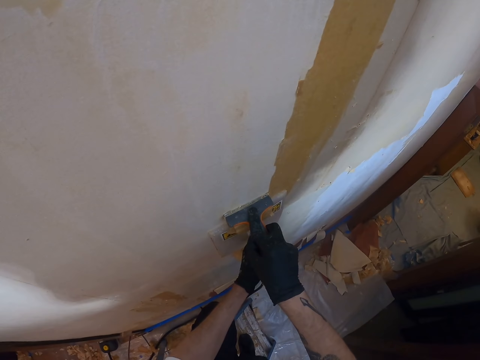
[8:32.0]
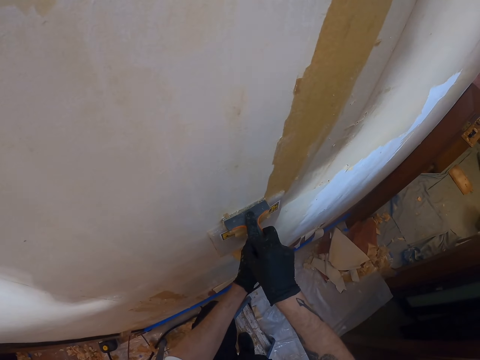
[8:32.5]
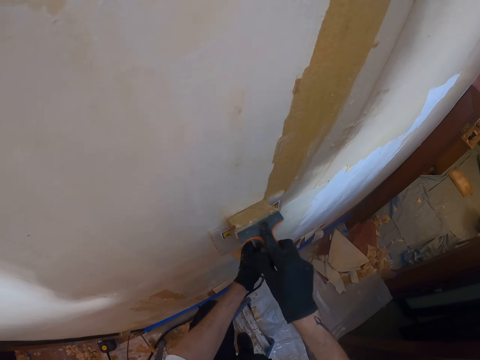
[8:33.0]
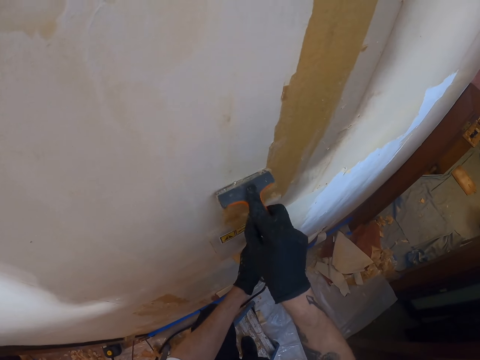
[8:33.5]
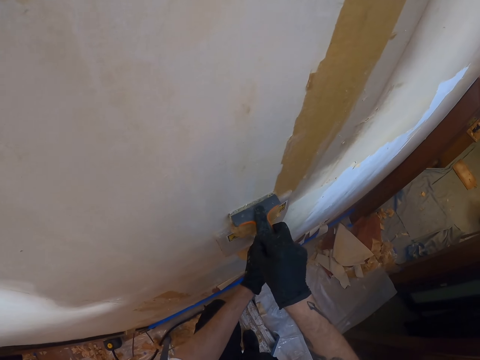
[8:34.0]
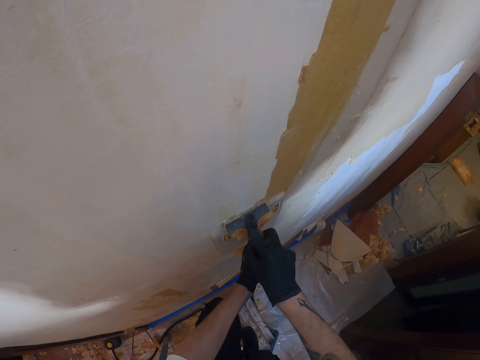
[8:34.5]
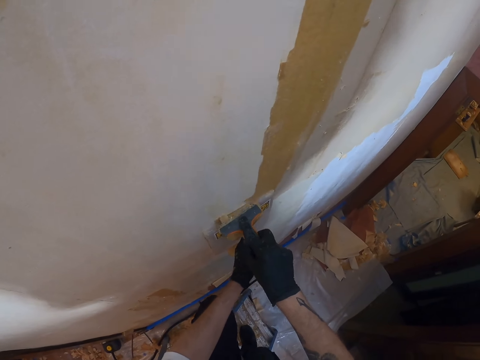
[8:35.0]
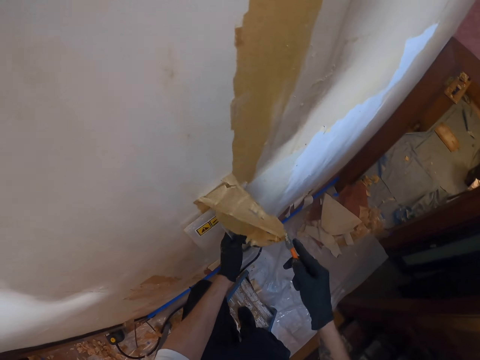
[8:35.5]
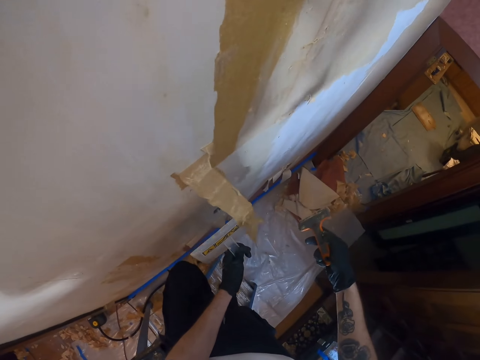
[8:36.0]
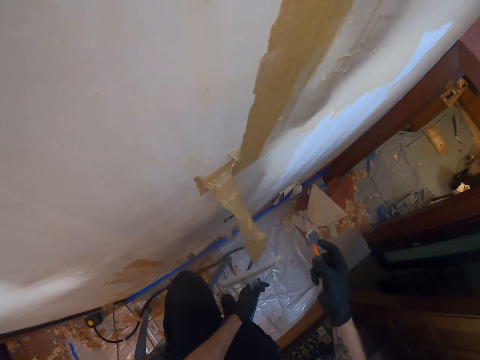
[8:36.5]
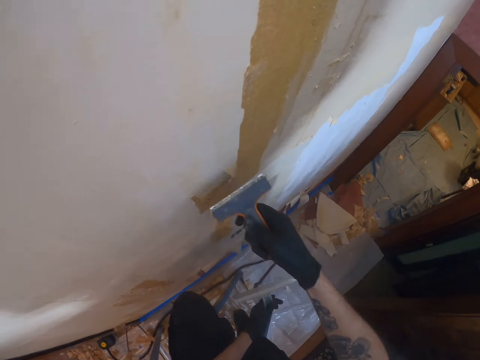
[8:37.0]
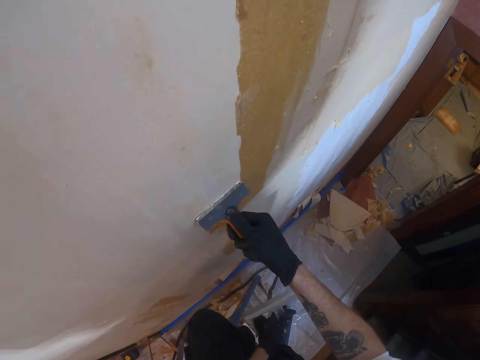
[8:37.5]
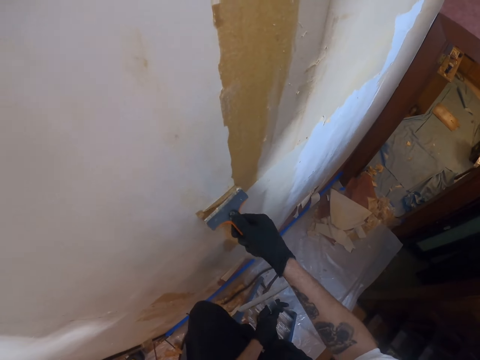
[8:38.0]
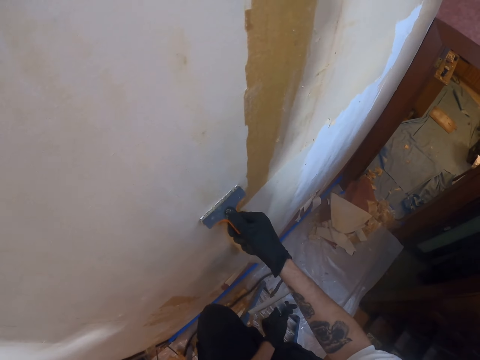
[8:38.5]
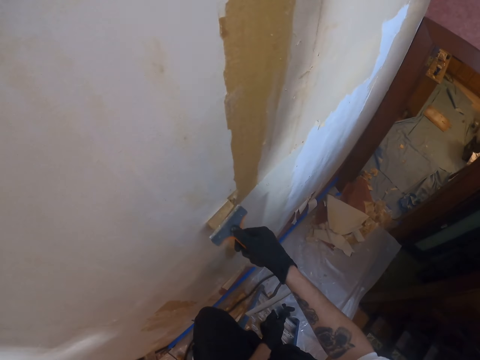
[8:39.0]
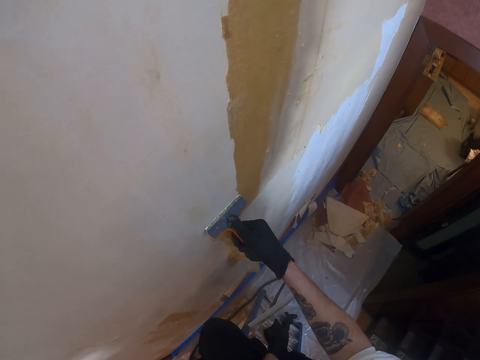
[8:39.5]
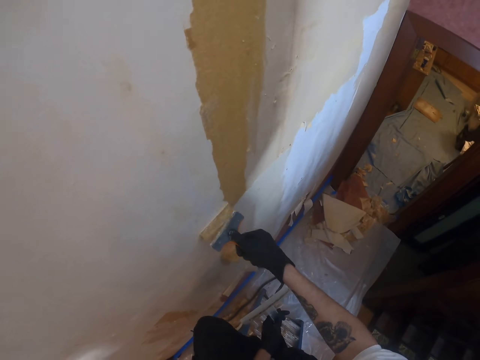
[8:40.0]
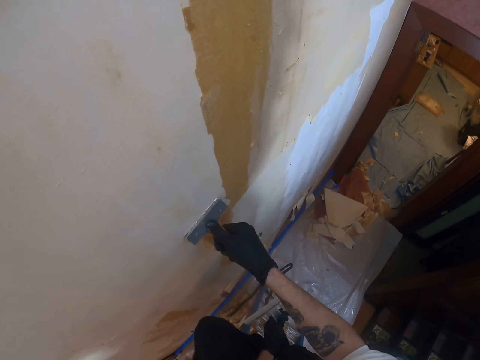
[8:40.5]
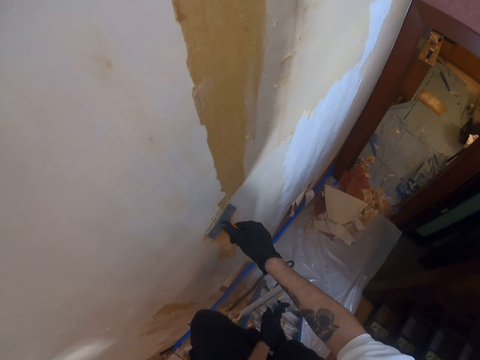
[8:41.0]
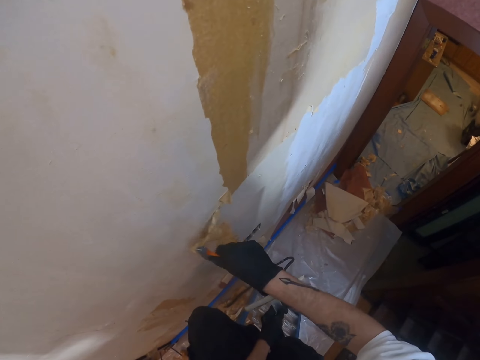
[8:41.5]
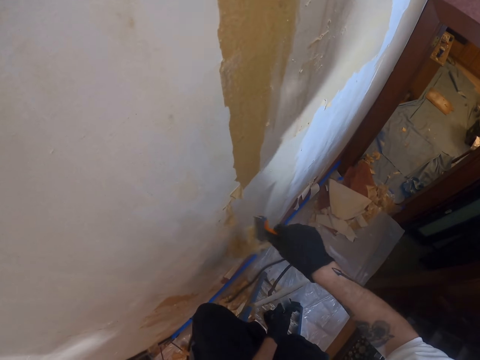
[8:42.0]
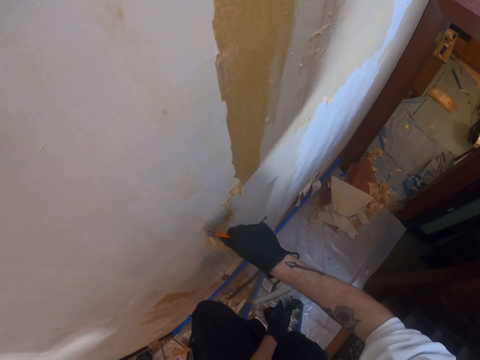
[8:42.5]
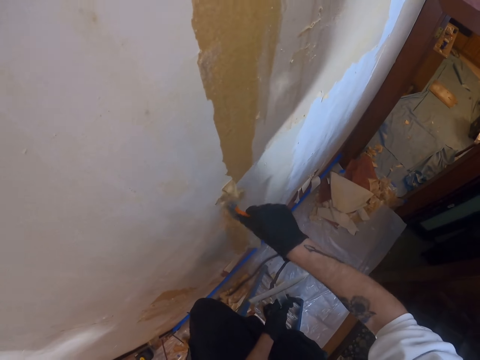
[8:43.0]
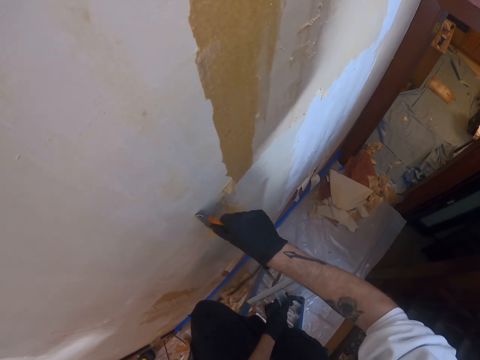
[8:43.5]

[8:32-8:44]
The camera wearer moves both hands. He moves the right hand. He adjusts a chisel on his hand. He places the scraper on the wall. He removes paint or wallpaper from the wall with the scraper.

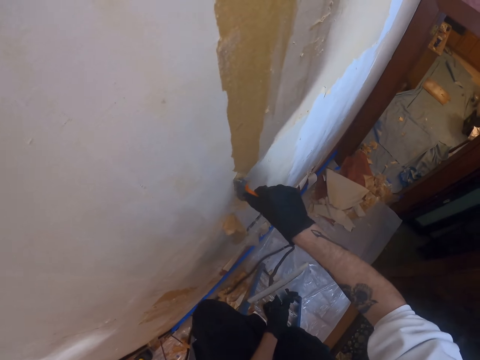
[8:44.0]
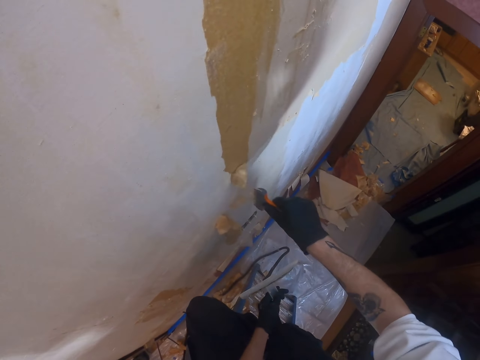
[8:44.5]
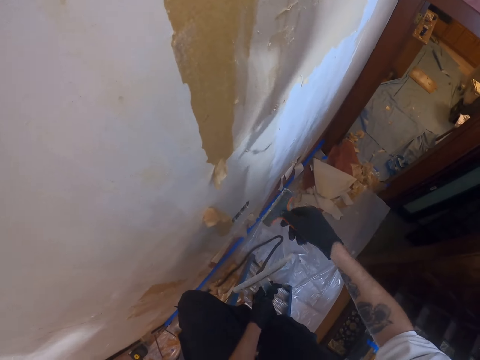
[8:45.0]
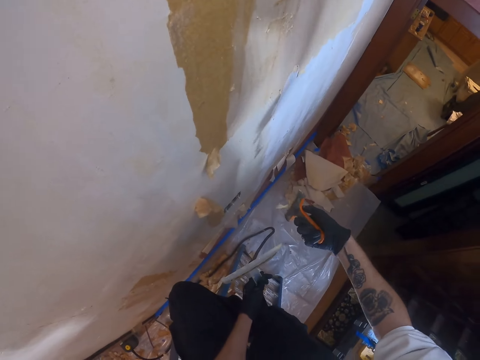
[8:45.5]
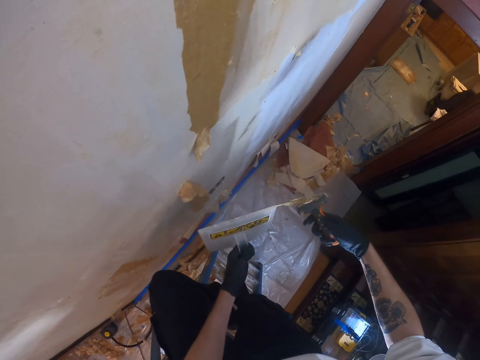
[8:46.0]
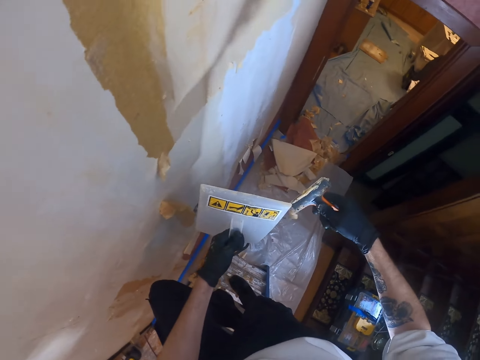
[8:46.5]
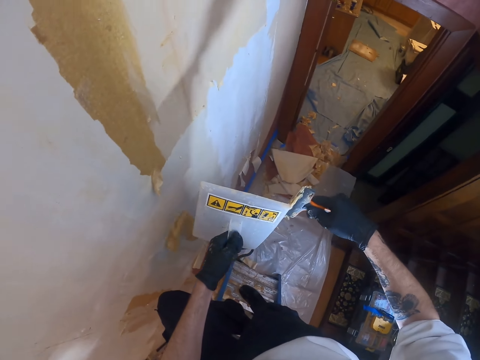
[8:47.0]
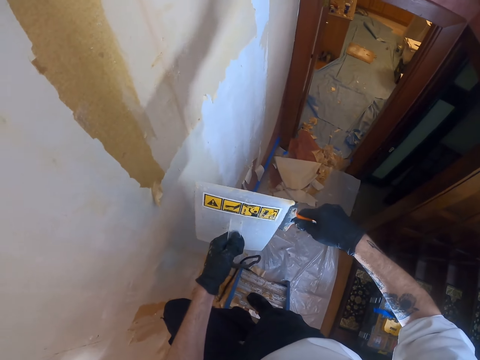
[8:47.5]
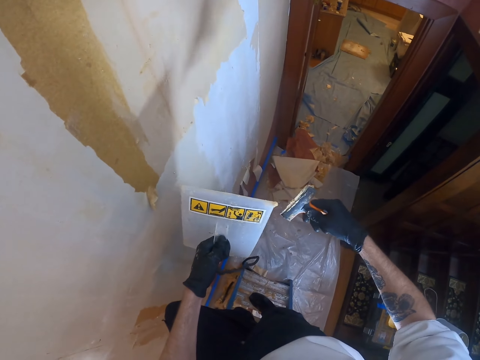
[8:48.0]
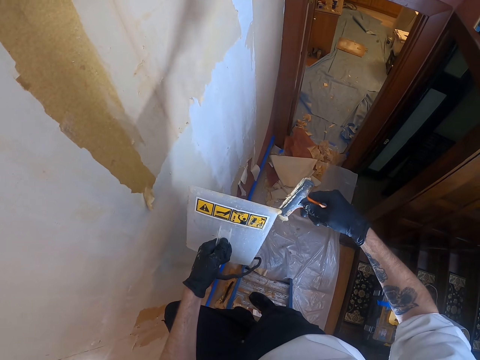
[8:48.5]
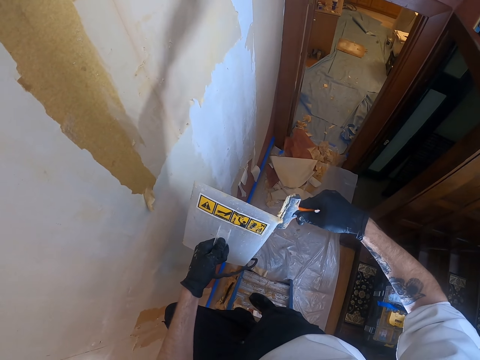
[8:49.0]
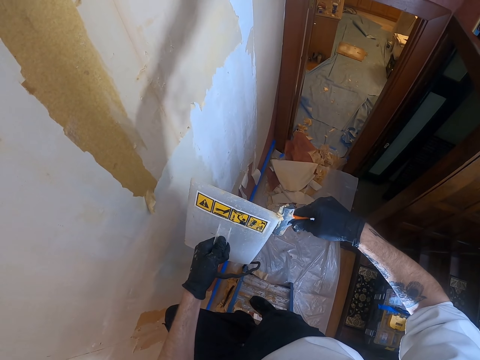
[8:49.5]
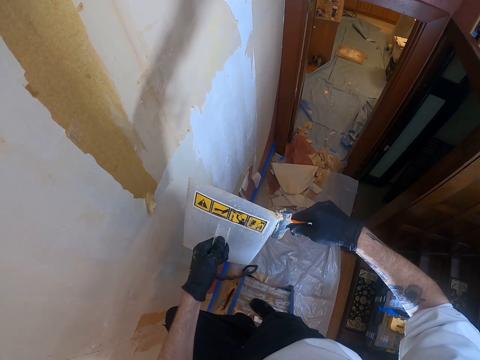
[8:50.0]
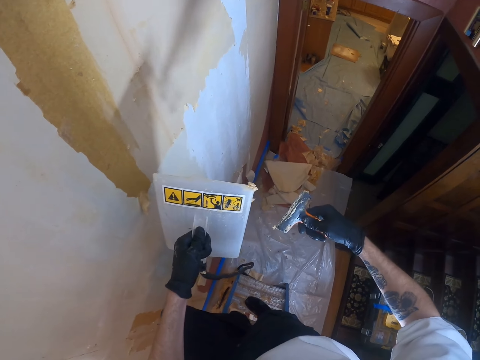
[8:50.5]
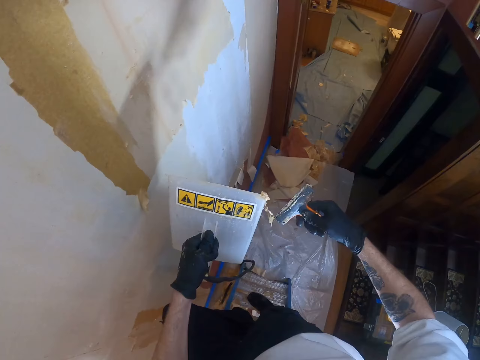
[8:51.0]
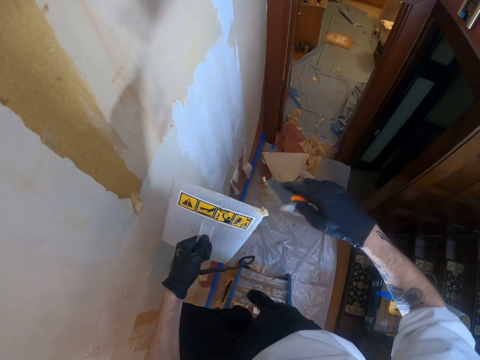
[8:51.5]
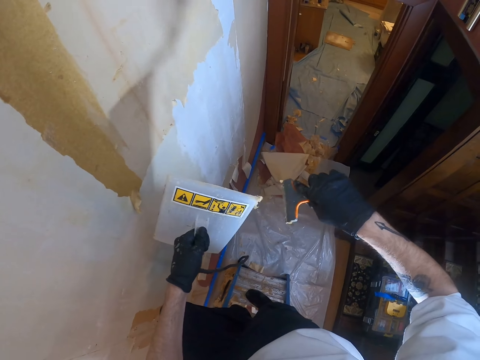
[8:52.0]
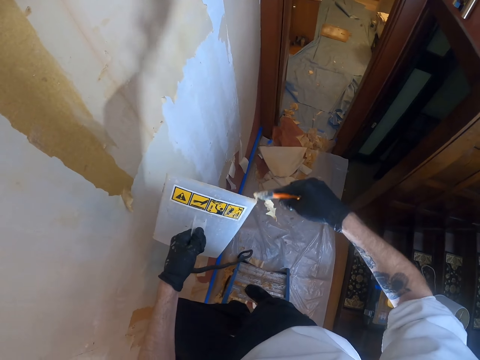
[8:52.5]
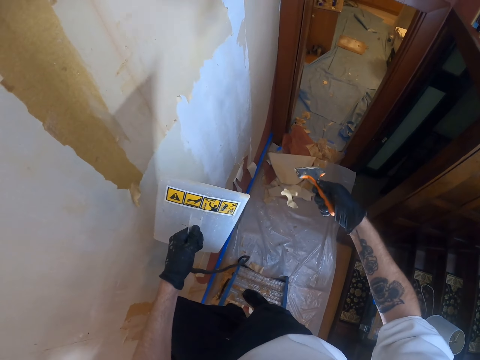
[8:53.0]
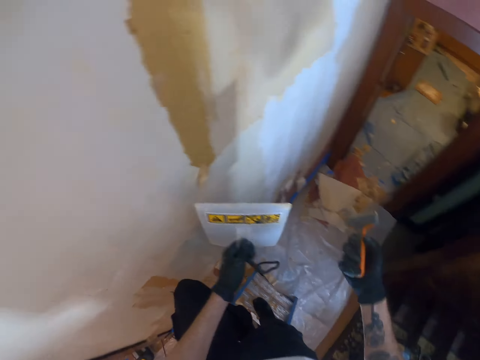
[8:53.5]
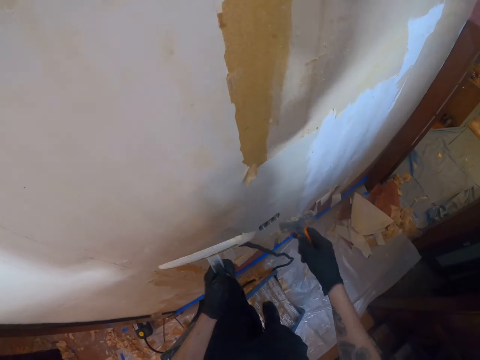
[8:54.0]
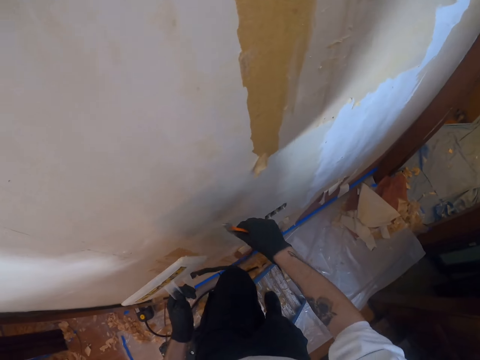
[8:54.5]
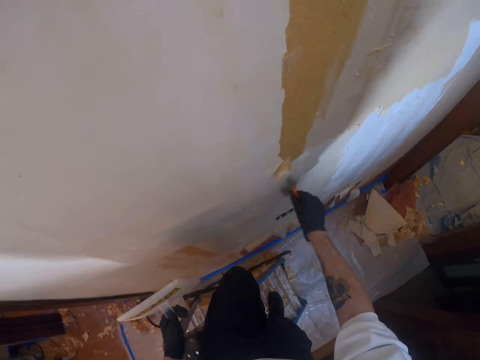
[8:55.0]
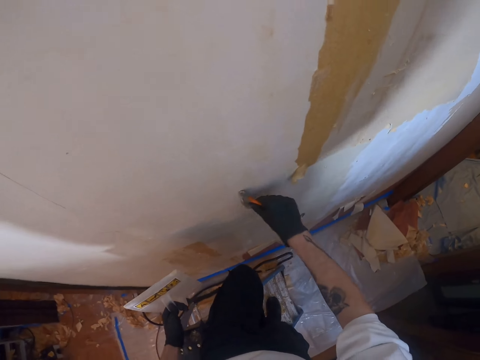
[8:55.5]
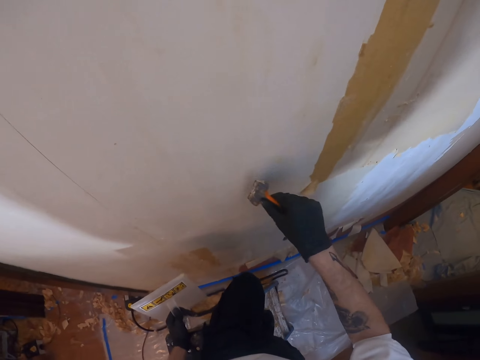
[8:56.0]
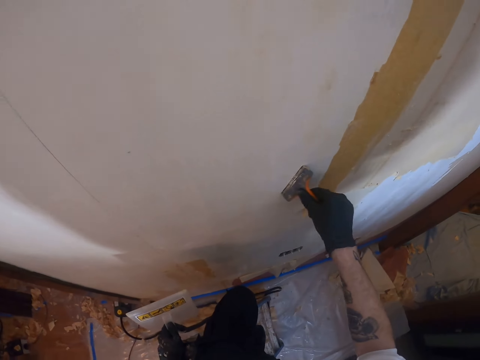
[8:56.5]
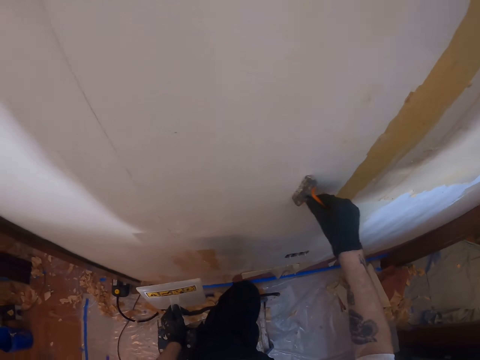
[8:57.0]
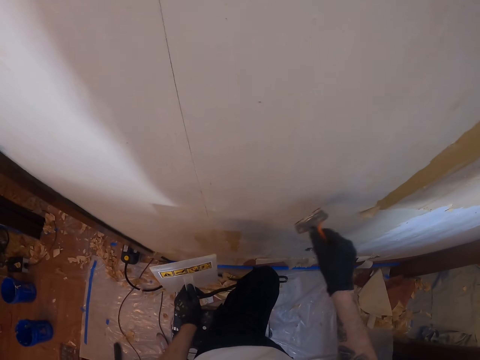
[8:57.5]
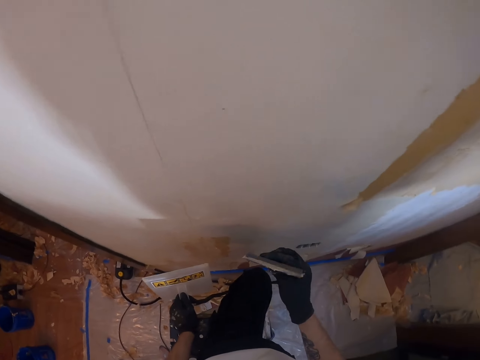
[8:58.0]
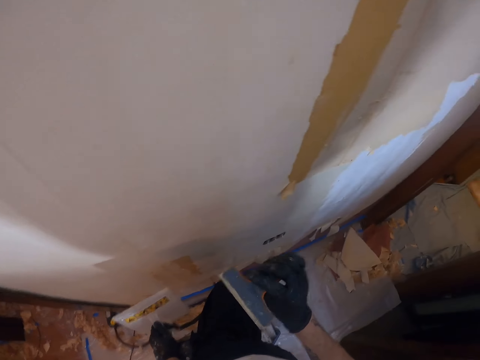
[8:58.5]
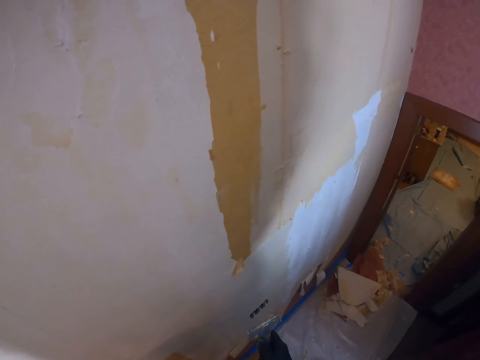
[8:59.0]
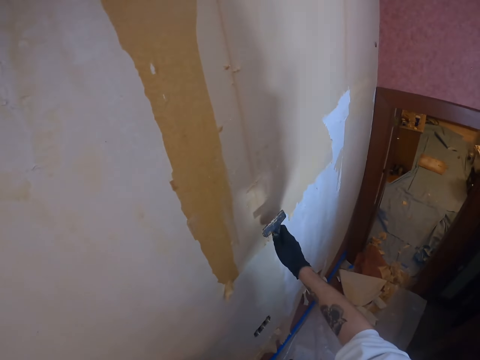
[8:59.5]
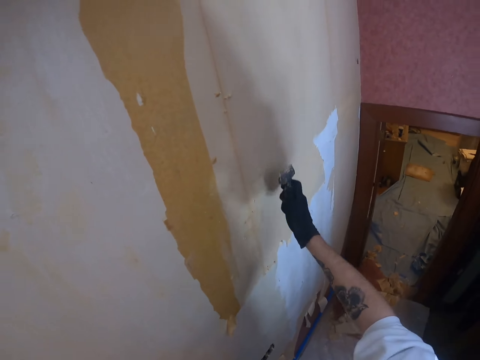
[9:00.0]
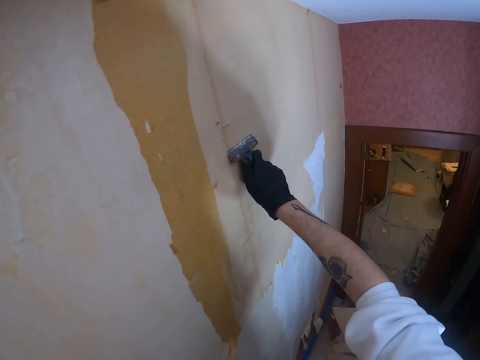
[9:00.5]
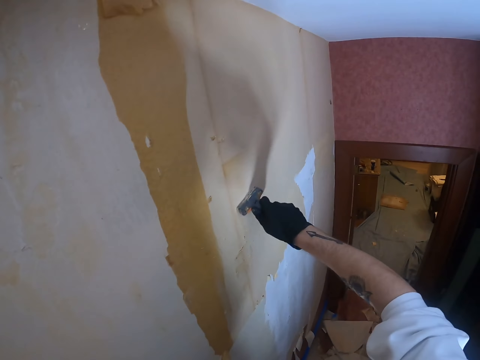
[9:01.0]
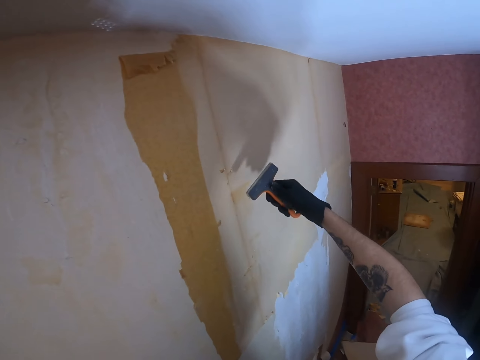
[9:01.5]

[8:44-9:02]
The camera wearer moves the right hand. He adjusts a chisel on his hand. He lifts both hands. He wipes wallpaper from the chisel. He lifts the right hand, moves both hands, and removes waste from a plastic float. He looks around. He removes wallpaper from a wall. He rubs the wall with the scraper or chisel. He lifts the scraper. He looks around. He adjusts the chisel on his hand. He lifts the right hand. He rubs the wall with the scraper. He removes the wallpaper from the wall.
